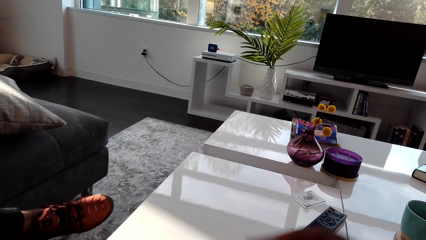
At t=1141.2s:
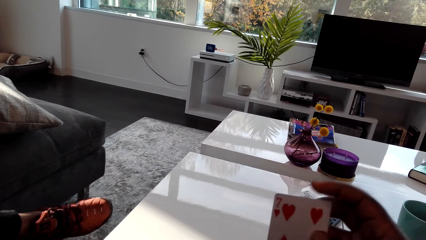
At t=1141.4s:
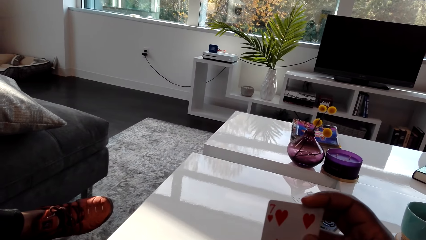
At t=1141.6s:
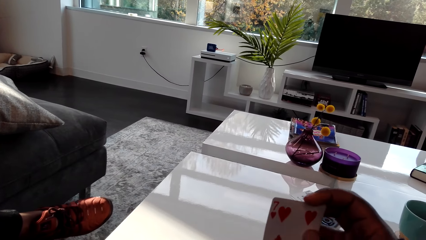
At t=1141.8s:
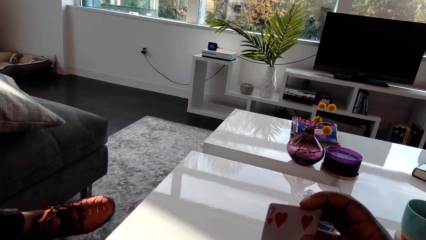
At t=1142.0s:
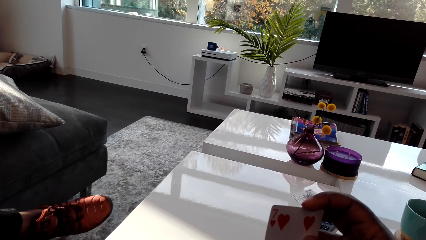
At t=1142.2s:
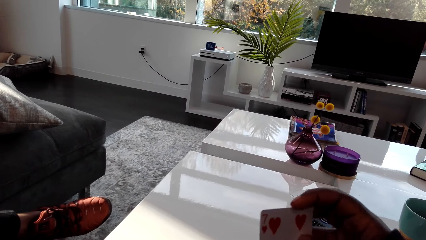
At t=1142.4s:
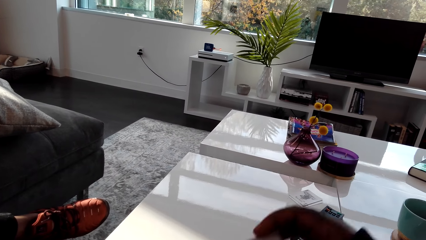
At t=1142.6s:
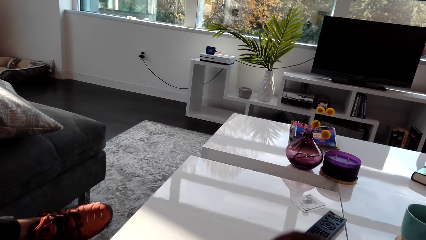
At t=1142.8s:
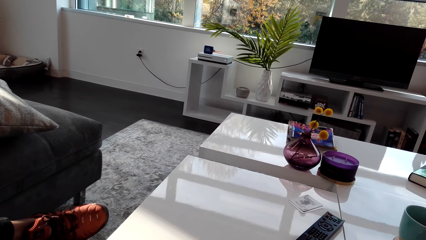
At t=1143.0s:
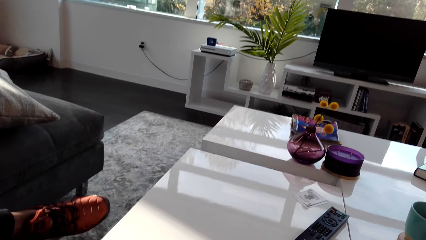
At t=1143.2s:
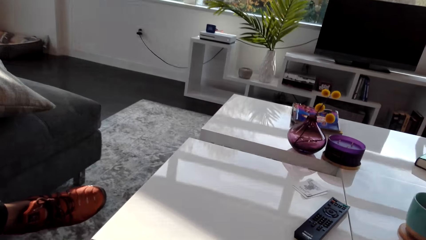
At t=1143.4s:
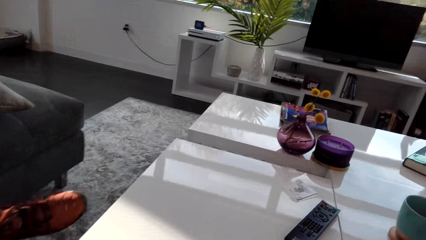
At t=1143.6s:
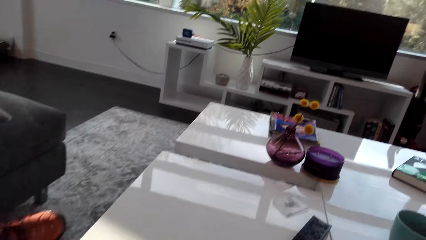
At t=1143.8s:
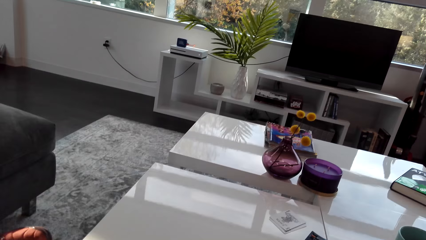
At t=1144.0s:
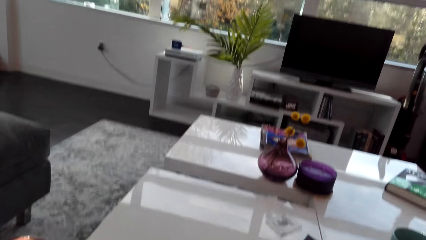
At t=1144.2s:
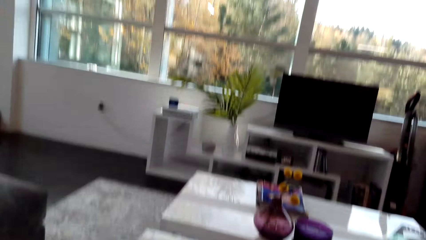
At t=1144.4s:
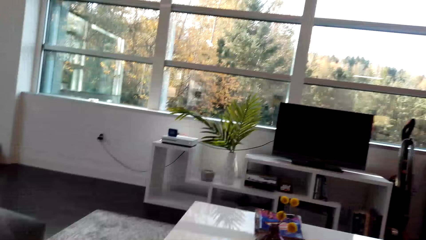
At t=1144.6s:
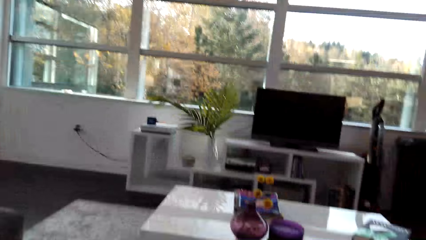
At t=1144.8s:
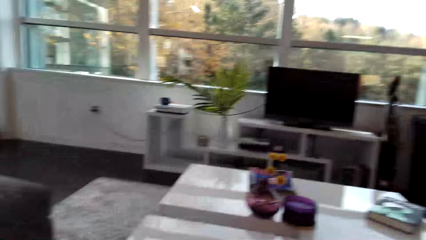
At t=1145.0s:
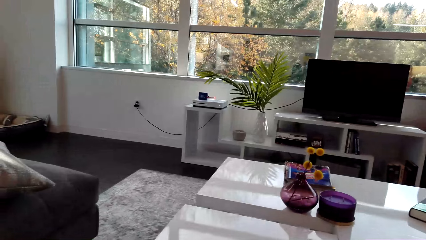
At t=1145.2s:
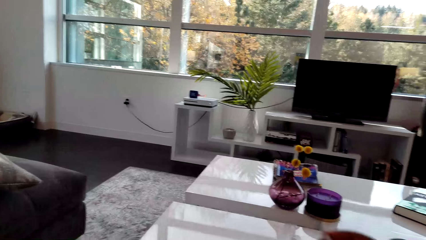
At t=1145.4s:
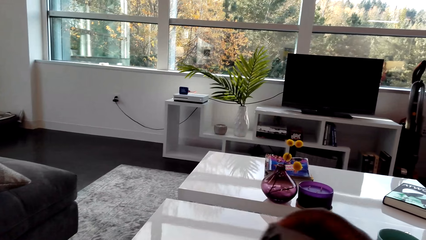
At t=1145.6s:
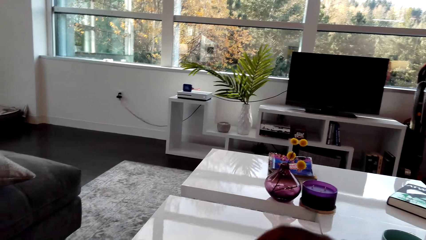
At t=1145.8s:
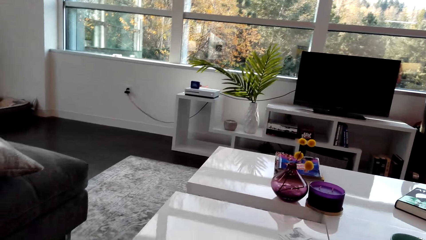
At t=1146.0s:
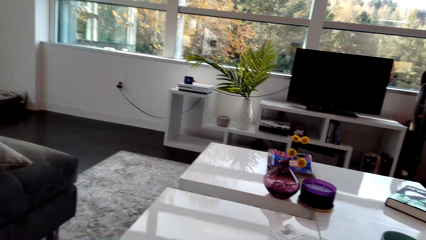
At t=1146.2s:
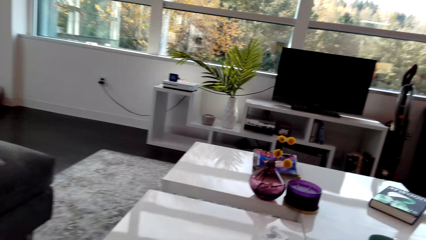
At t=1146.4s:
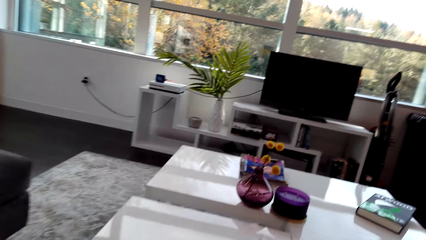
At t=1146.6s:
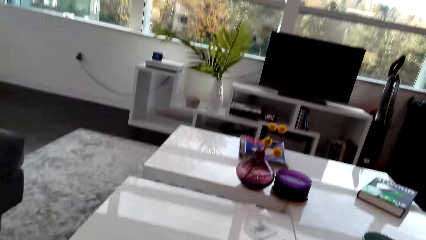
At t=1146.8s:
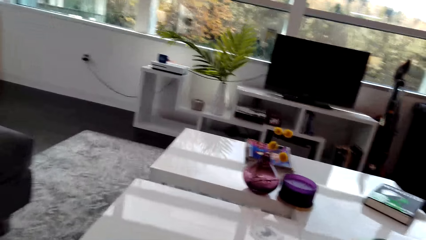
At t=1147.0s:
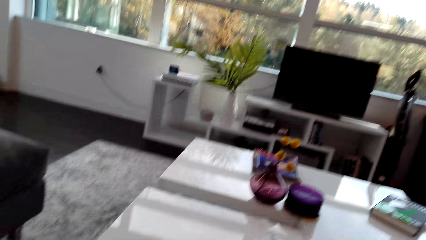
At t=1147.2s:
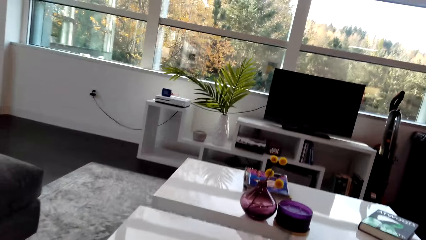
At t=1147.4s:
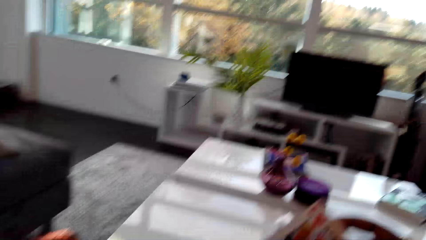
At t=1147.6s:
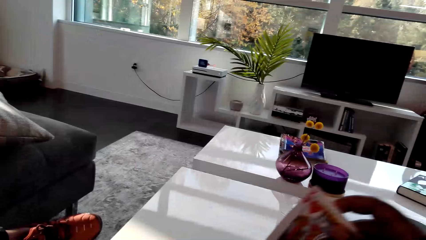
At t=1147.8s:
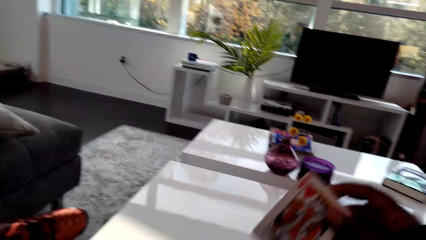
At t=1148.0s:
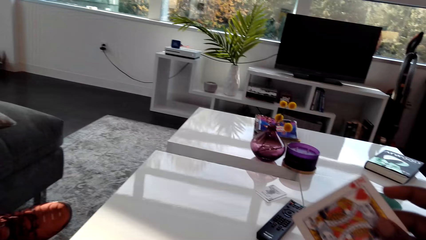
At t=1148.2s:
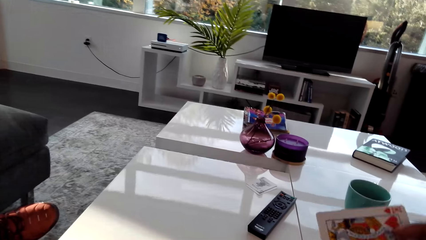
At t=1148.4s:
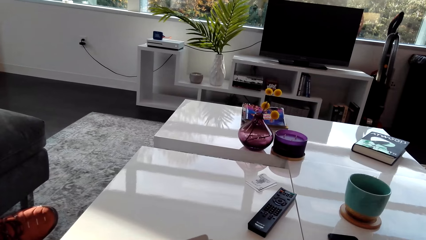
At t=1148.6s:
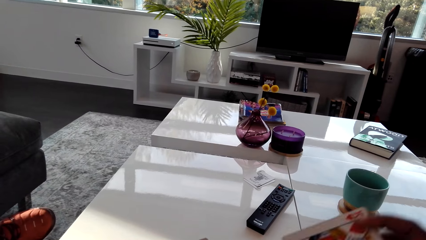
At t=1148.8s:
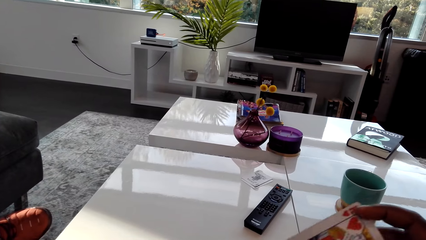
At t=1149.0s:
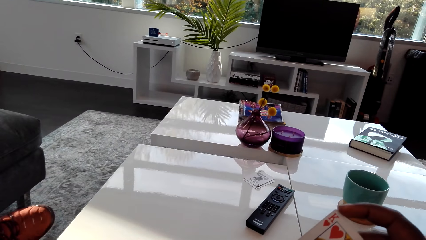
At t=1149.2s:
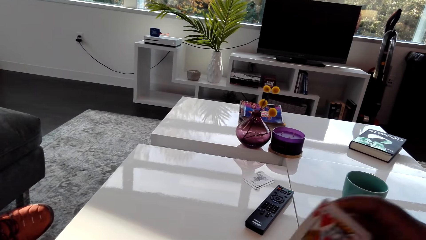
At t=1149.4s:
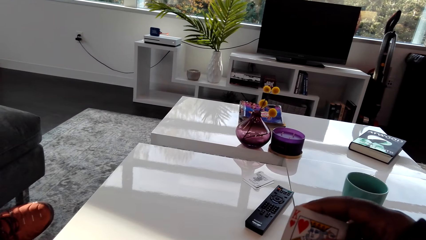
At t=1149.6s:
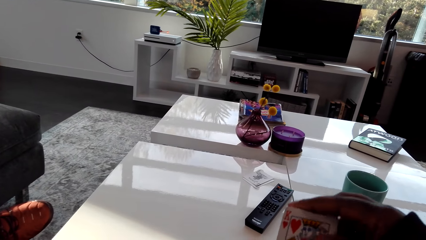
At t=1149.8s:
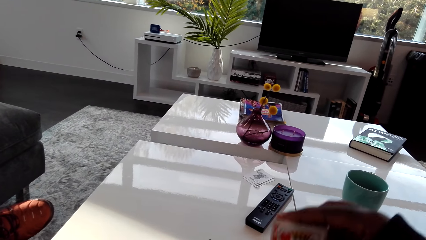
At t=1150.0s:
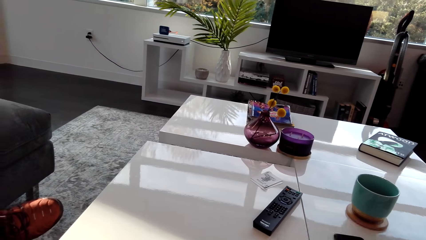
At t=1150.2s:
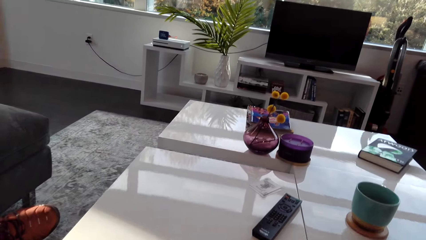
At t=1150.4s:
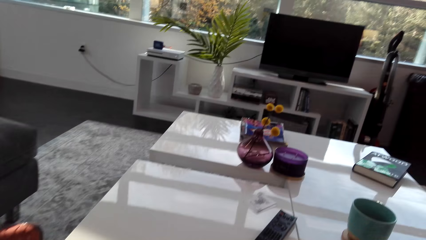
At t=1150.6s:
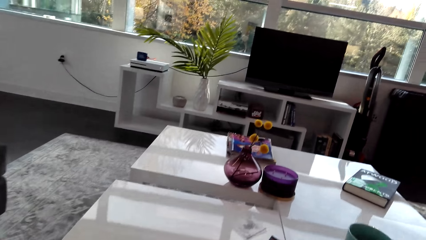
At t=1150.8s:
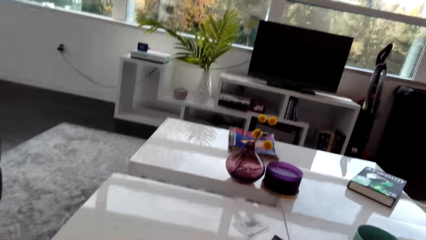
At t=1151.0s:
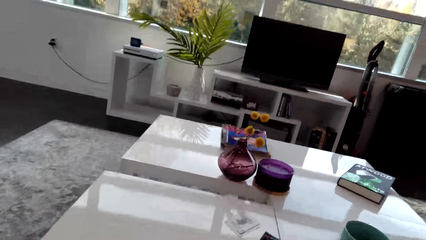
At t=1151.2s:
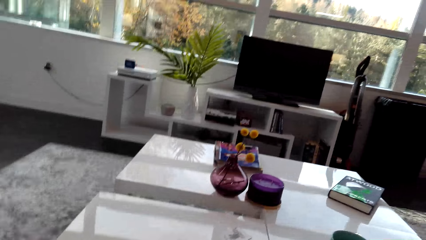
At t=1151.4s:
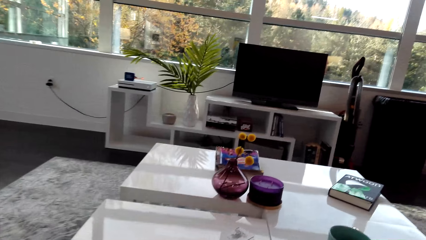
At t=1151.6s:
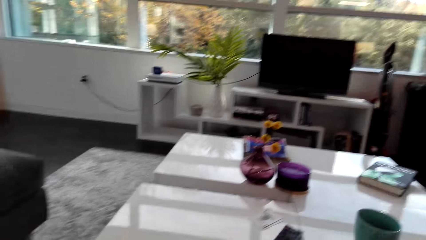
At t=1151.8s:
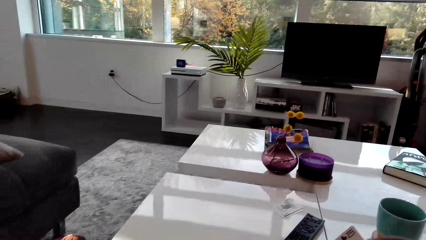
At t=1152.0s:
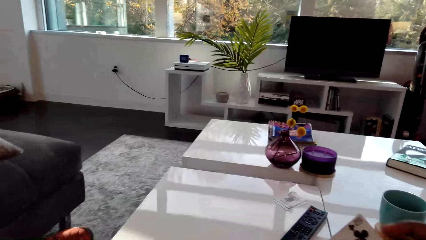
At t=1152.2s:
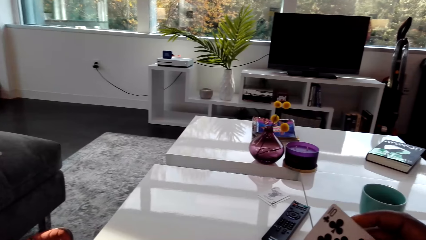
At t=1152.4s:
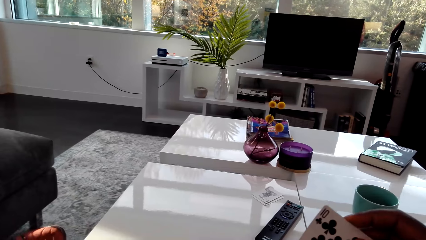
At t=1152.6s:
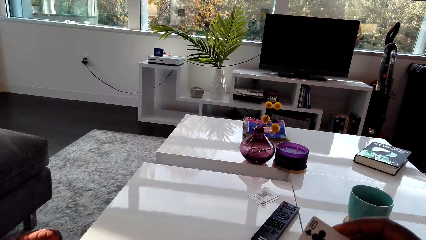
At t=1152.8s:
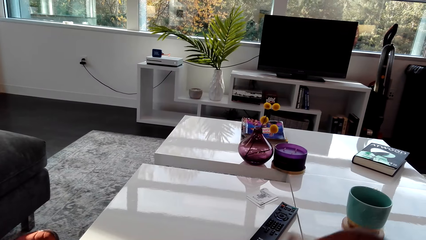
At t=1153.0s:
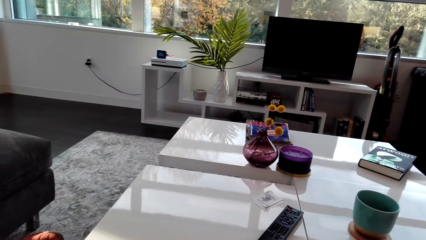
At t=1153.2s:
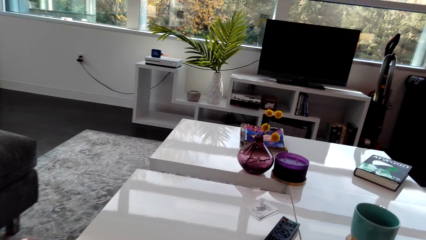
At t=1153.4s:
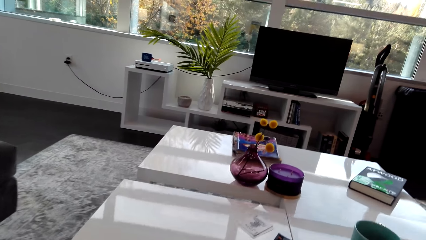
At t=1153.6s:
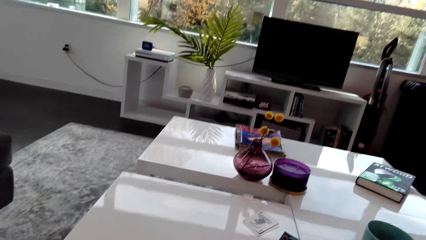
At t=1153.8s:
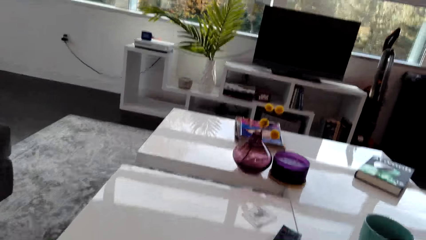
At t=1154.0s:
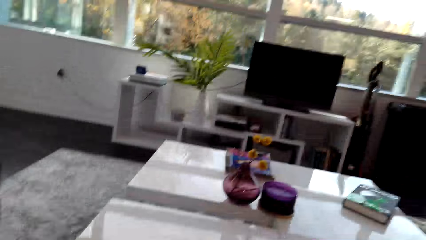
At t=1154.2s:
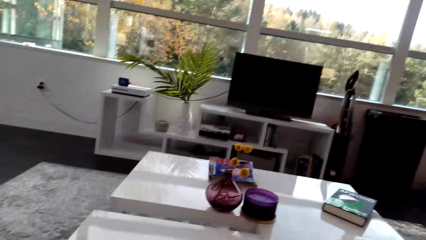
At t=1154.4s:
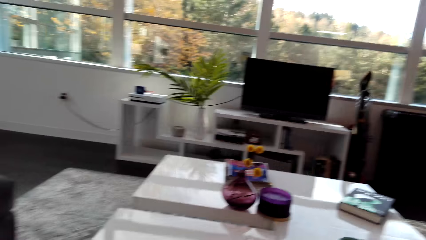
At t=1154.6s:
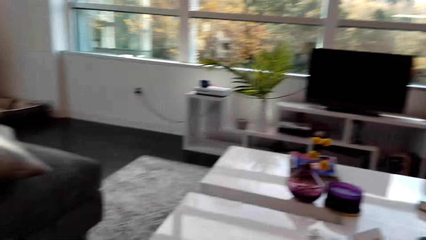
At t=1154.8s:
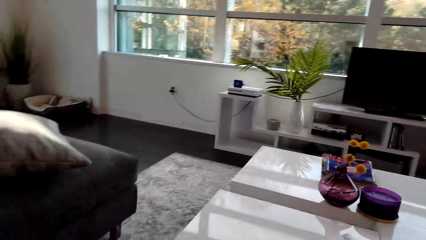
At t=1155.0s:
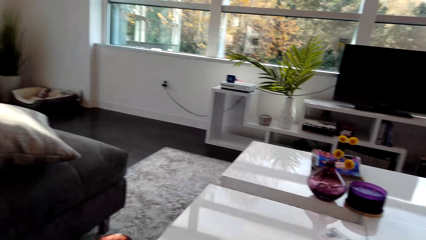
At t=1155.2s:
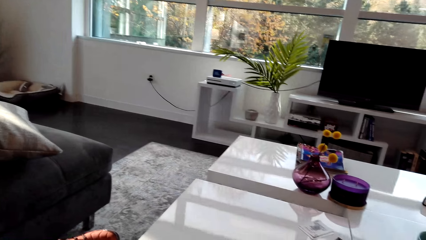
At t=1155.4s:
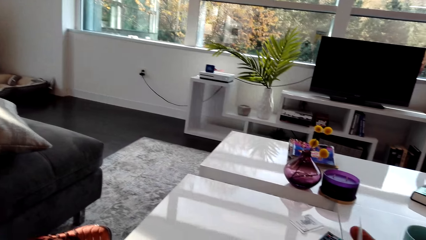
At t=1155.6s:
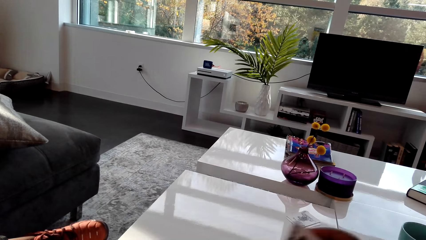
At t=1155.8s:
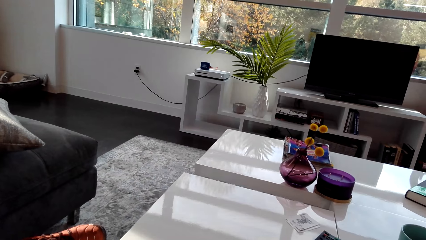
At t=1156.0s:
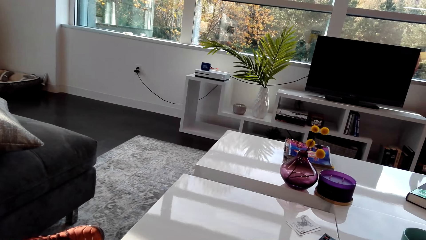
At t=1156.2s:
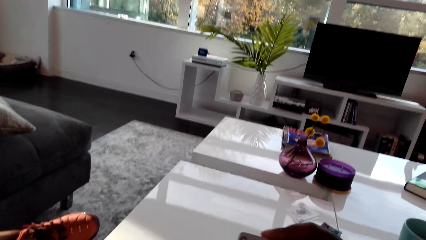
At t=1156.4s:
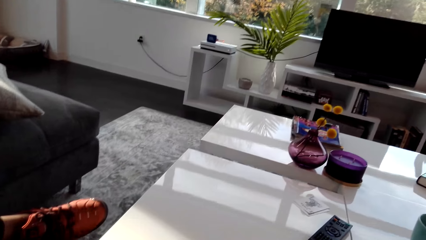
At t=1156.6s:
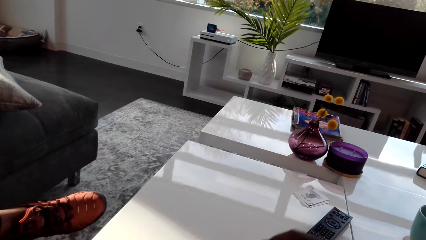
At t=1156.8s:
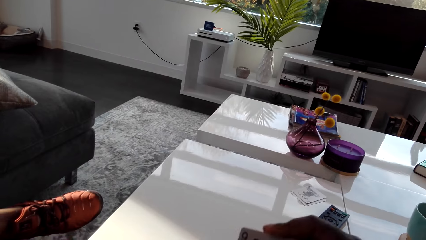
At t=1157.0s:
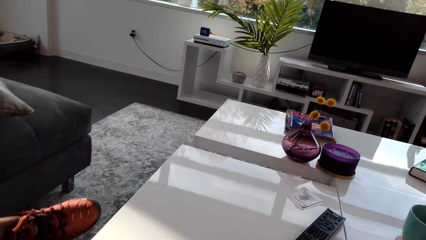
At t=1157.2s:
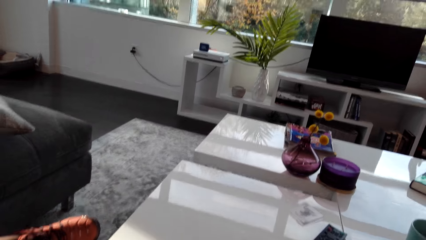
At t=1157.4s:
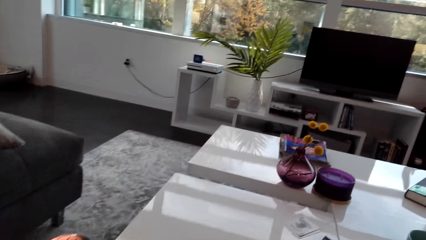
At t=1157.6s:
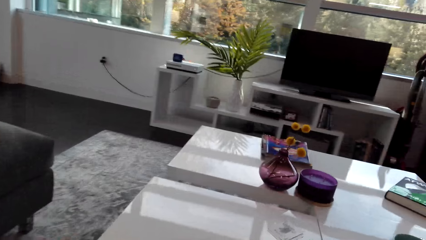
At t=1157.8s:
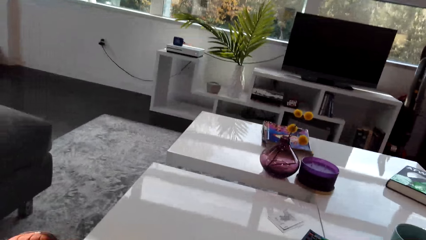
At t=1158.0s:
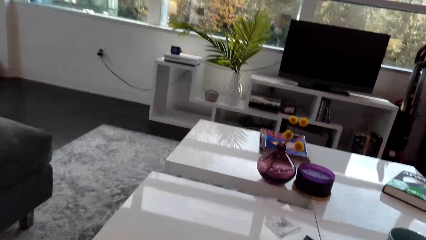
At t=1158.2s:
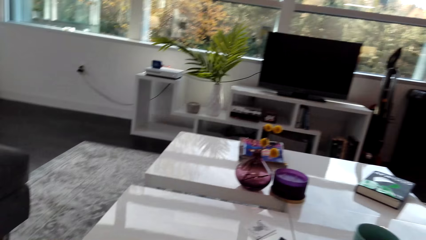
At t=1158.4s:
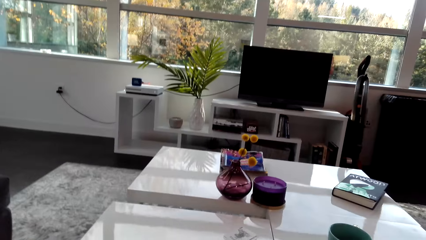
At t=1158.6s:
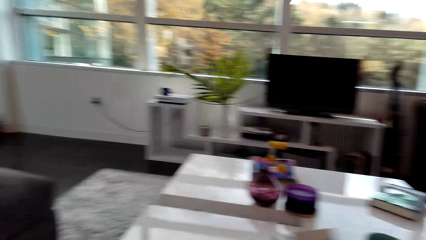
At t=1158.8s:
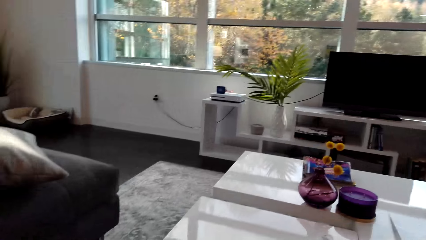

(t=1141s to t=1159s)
The camera wearer looks at the card. A person interacts with another person. The camera wearer looks around.
